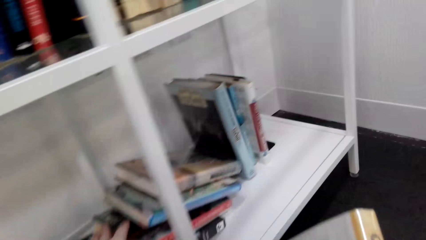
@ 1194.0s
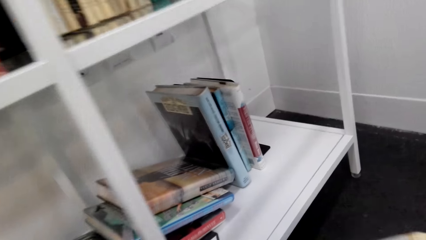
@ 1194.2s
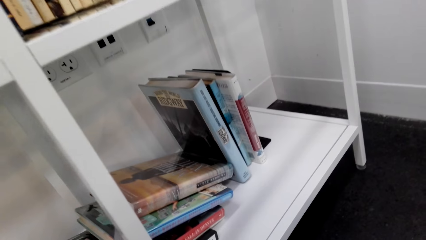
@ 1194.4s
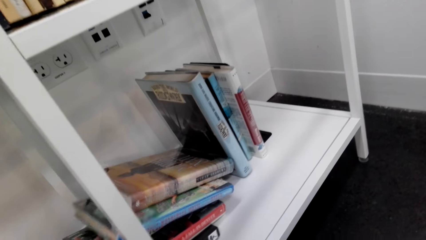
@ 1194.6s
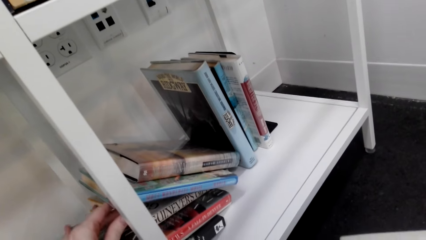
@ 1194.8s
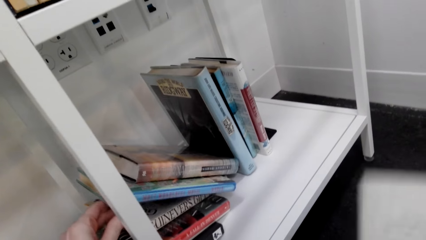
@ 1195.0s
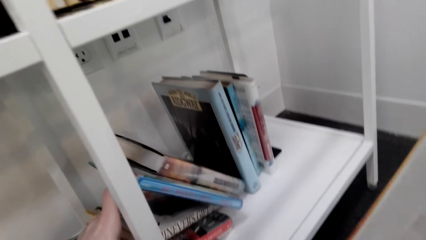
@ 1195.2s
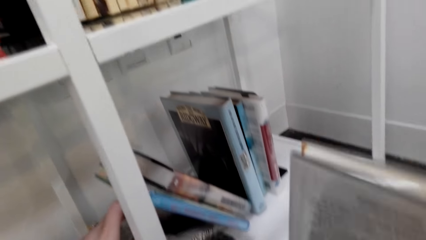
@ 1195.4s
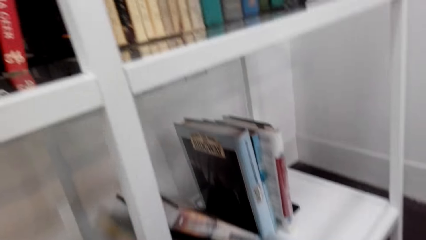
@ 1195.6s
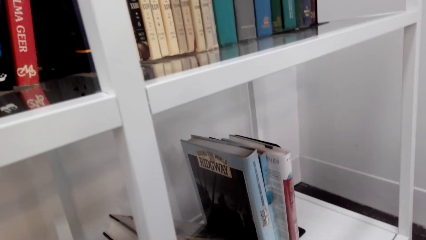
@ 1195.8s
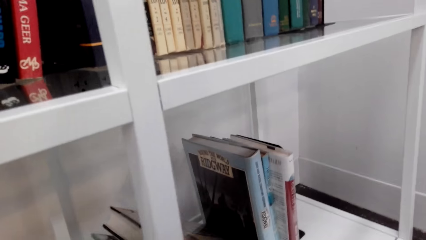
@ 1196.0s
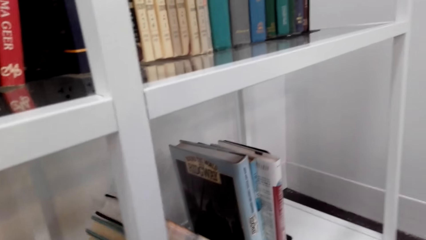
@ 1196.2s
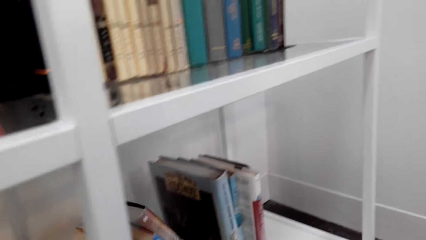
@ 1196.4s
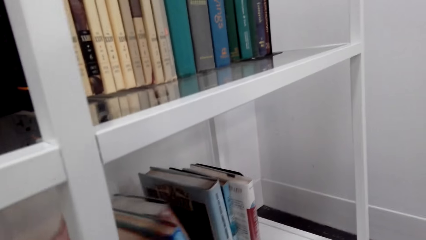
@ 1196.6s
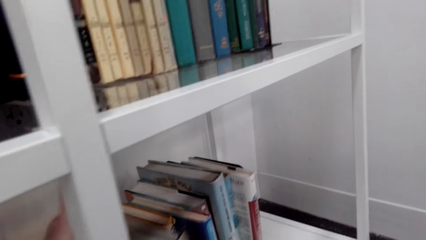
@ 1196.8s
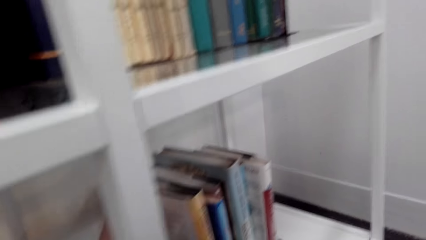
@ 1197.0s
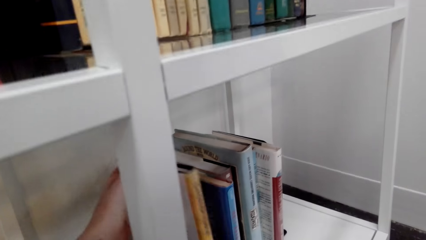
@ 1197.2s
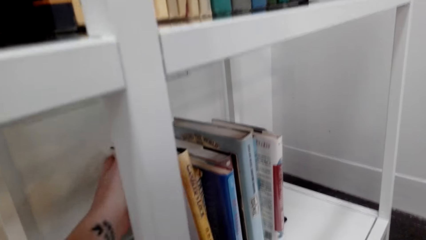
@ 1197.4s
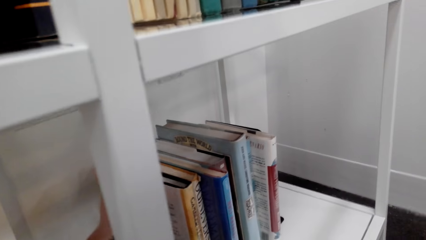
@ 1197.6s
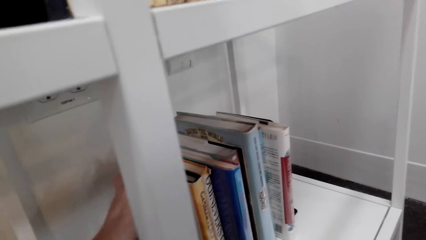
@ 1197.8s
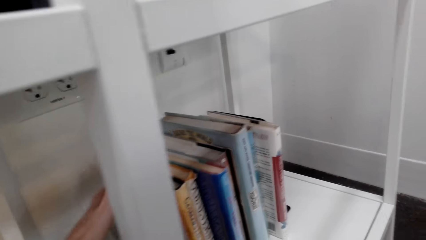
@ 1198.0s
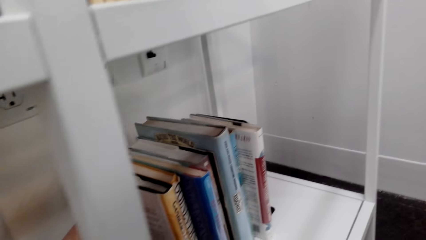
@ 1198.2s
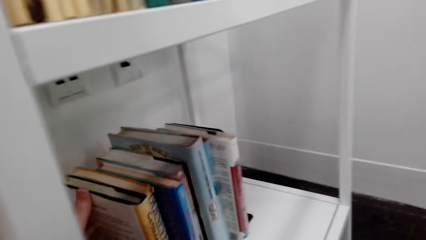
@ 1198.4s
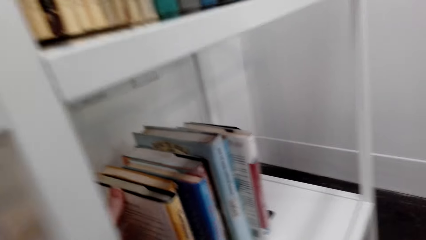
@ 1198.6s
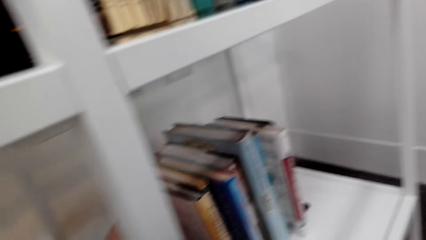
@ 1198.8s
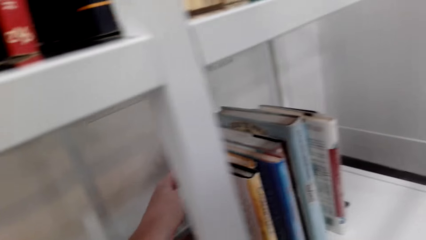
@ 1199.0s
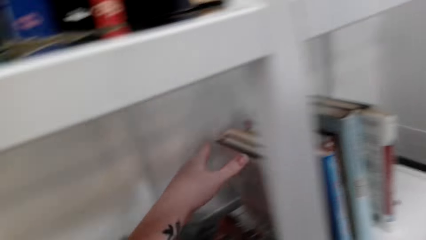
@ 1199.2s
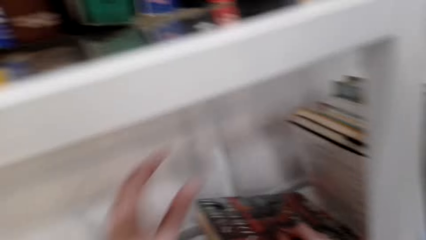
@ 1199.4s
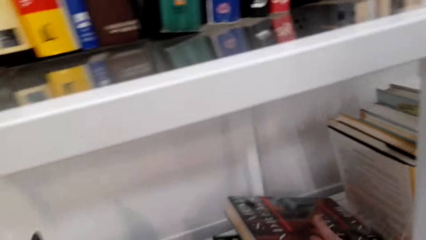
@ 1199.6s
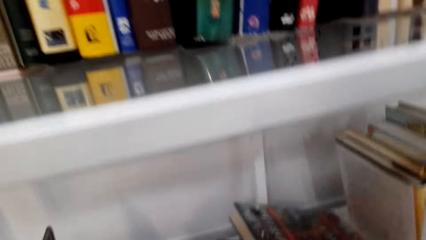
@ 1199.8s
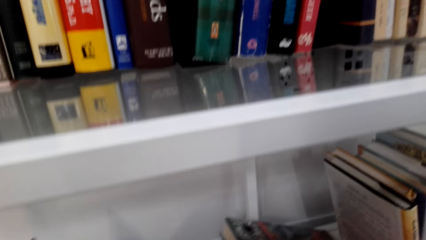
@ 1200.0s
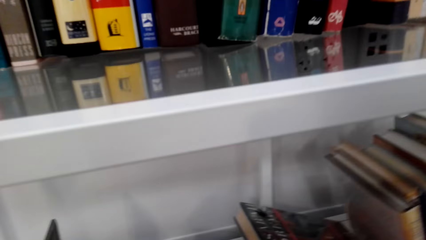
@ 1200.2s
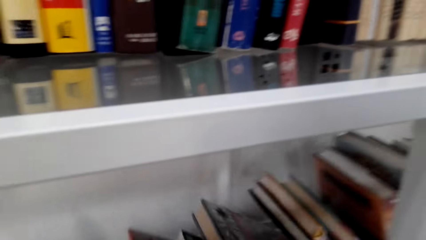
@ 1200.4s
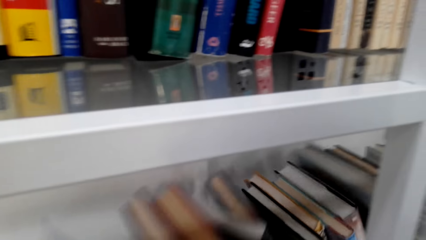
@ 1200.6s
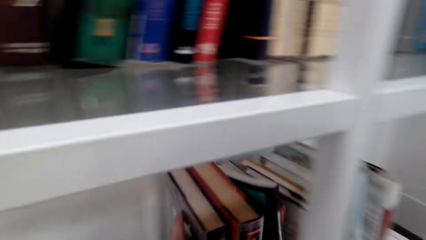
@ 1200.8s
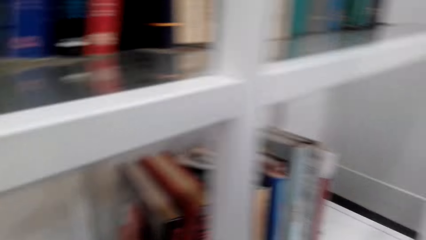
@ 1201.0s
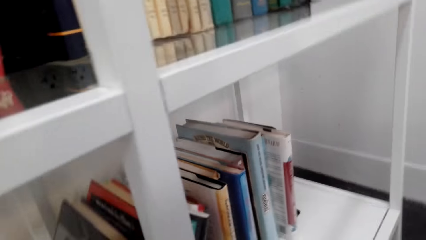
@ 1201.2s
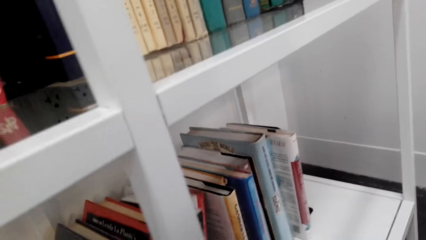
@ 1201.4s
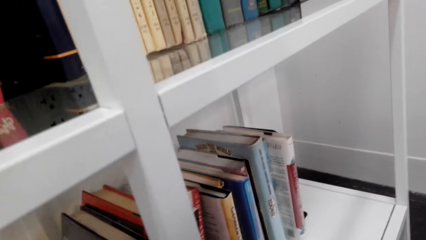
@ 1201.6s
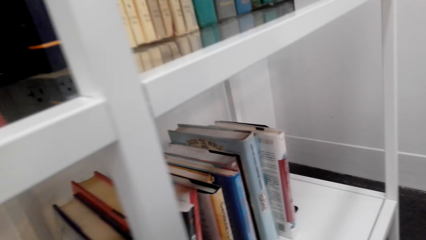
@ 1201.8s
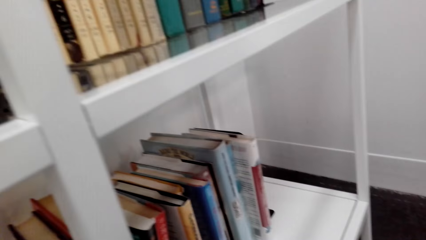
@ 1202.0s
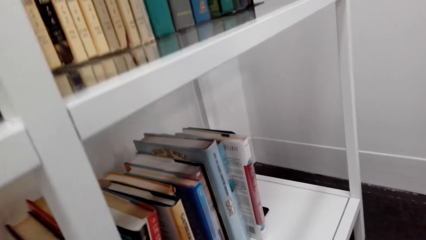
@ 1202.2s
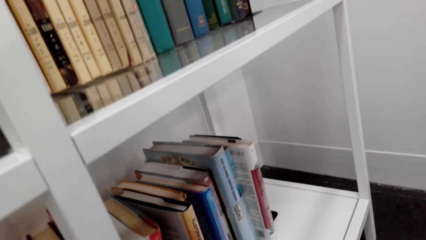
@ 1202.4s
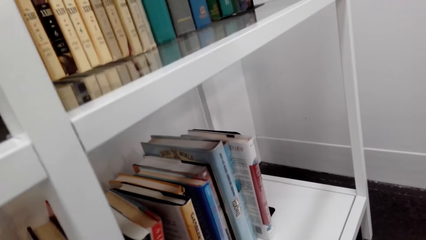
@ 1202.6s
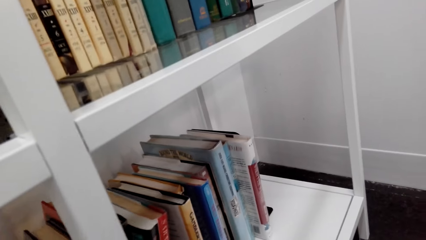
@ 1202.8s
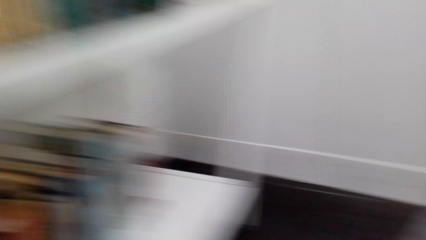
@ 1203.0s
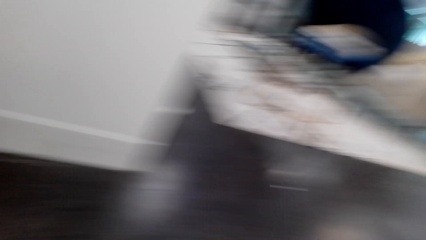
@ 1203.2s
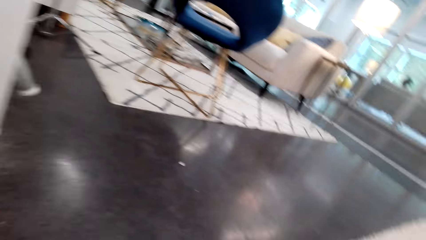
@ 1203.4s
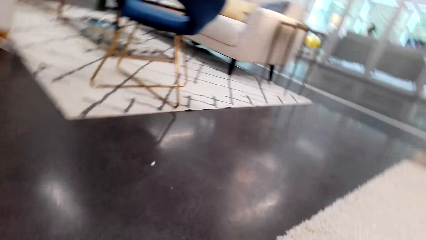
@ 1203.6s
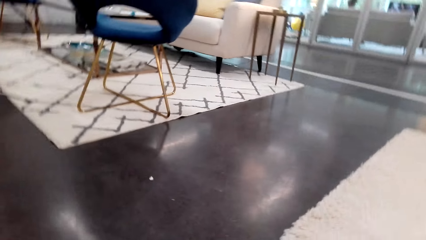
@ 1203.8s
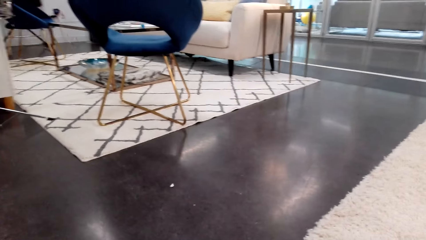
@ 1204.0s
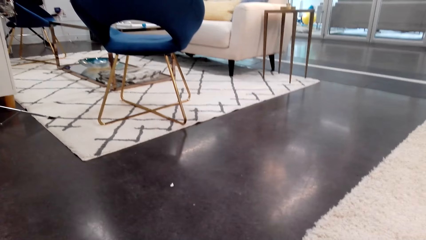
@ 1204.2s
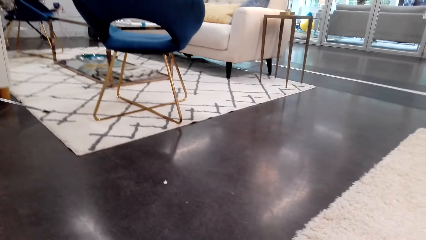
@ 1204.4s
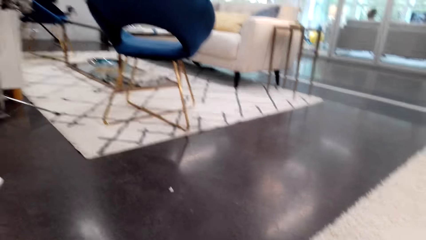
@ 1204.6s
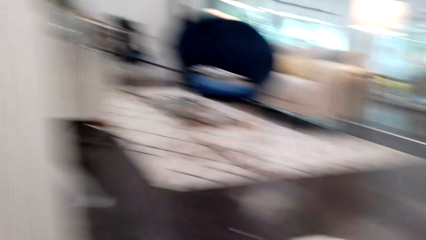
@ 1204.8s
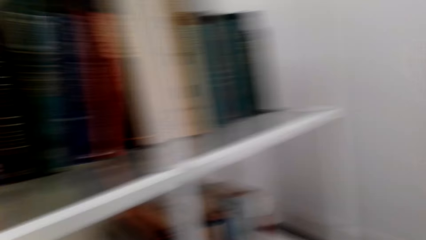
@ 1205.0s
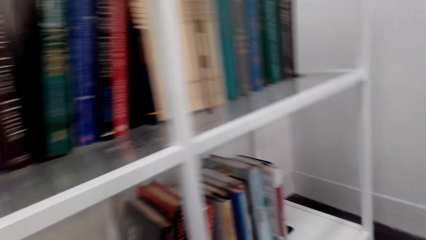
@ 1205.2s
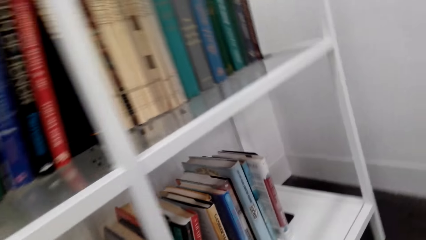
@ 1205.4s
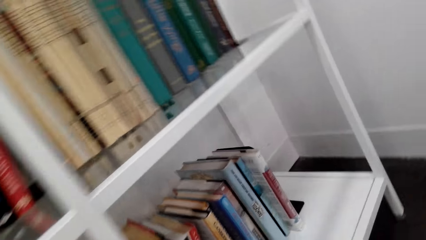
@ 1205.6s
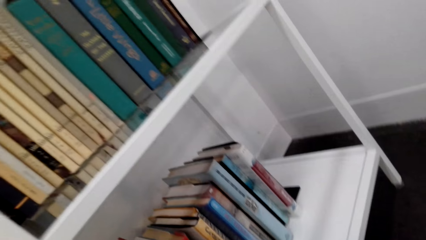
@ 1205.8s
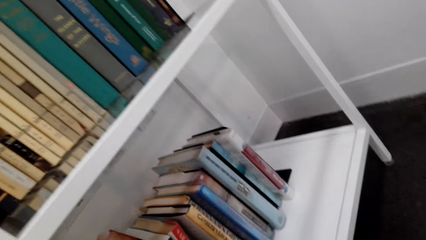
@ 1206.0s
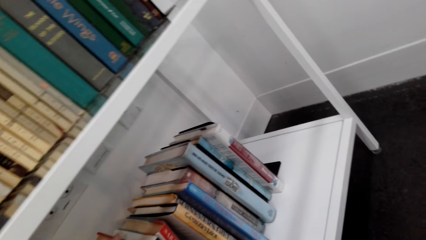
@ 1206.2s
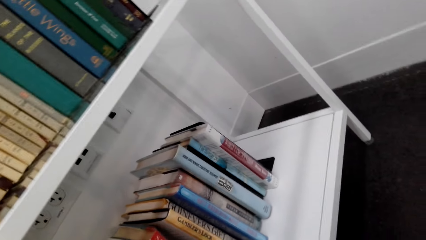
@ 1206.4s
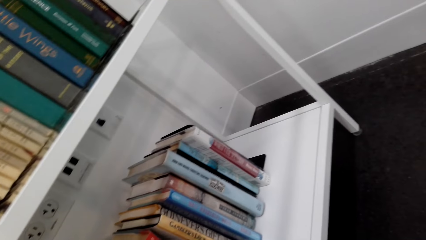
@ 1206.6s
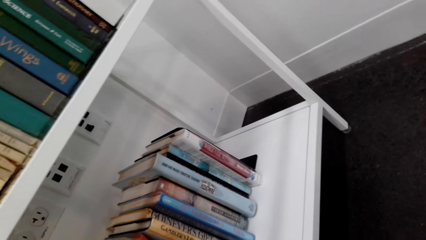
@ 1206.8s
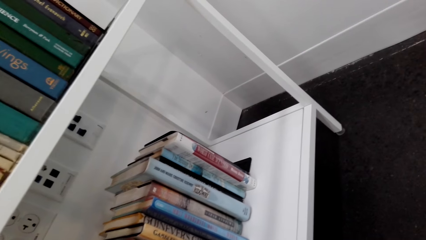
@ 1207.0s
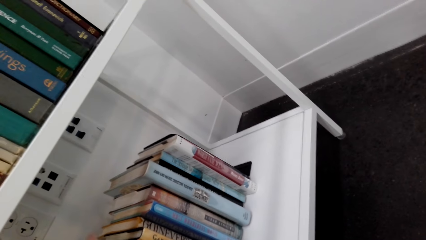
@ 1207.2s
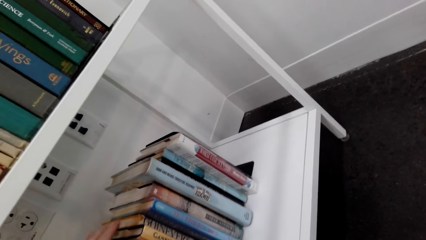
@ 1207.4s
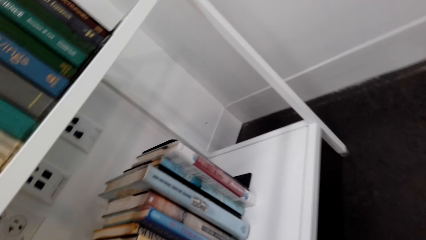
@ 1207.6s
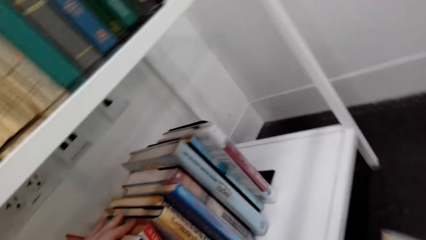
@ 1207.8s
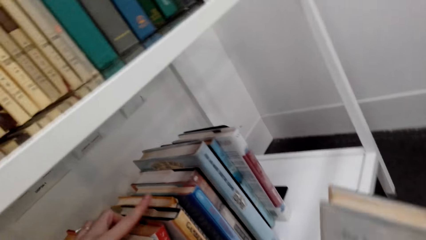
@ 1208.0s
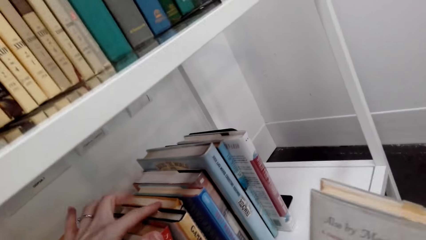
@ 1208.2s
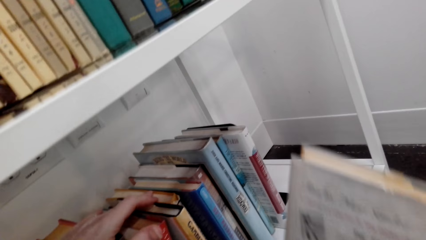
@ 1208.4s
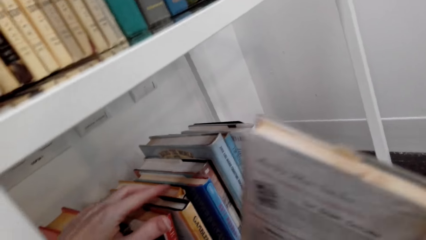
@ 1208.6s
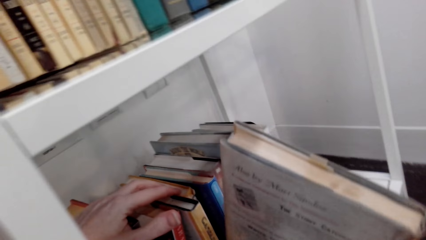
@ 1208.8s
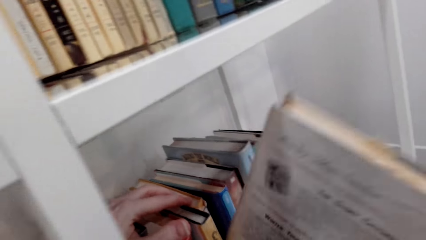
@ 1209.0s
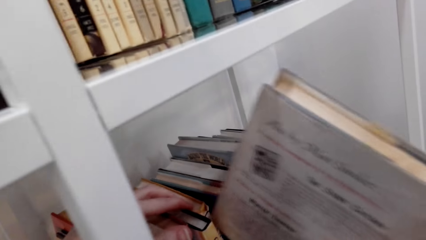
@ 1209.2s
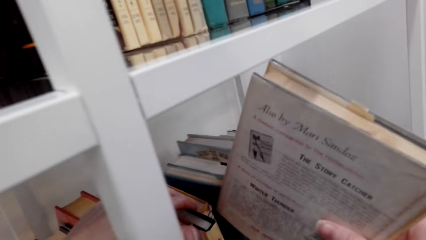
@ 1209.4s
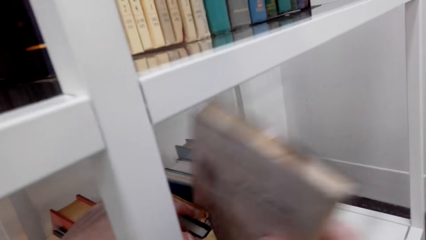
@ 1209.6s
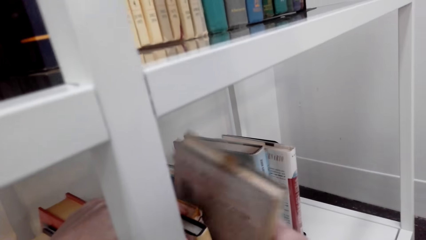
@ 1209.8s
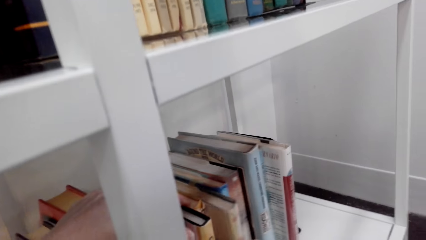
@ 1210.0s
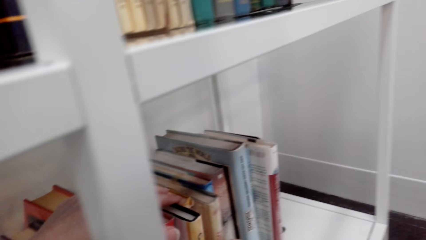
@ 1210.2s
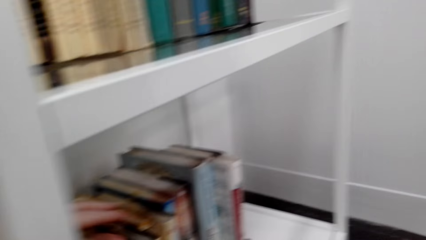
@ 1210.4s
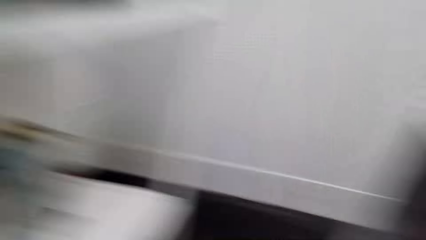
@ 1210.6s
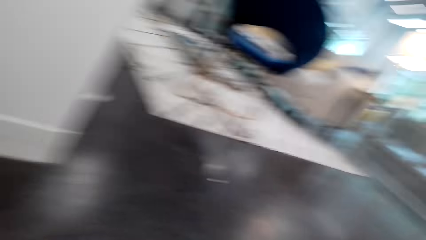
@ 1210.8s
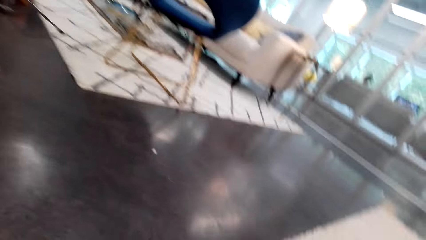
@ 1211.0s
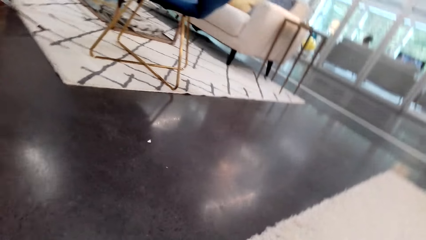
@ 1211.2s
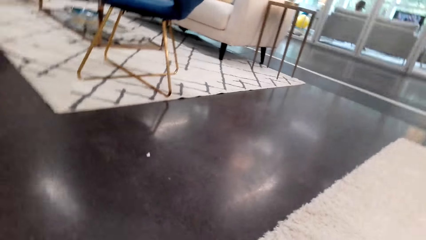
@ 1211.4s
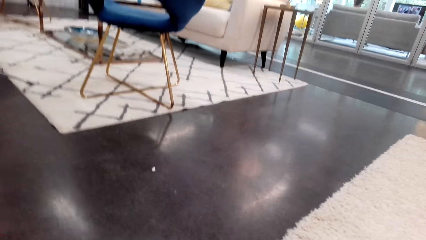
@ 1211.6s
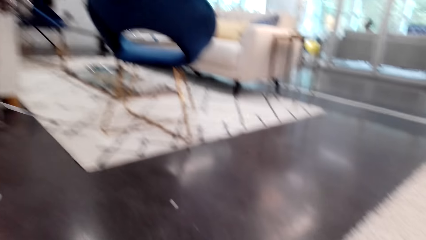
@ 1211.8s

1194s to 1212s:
The camera wearer arranges books on the bookshelf. They pick up a book from the floor. They put the book on the bookshelf.
